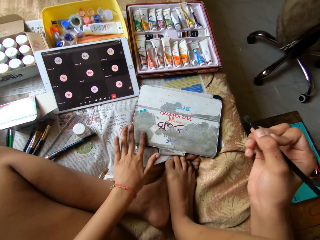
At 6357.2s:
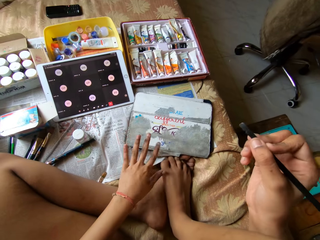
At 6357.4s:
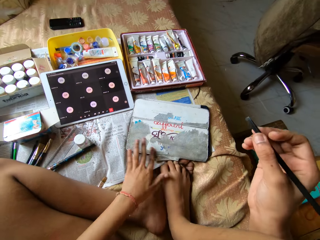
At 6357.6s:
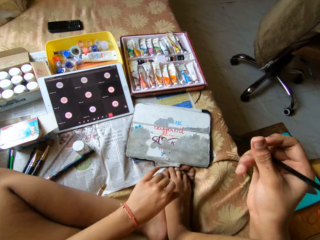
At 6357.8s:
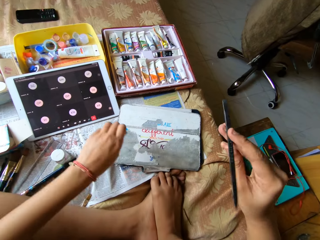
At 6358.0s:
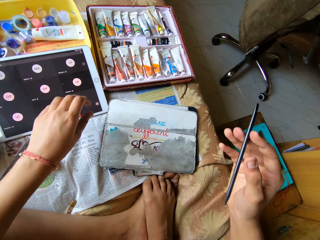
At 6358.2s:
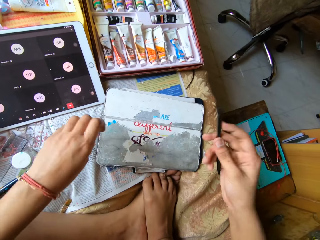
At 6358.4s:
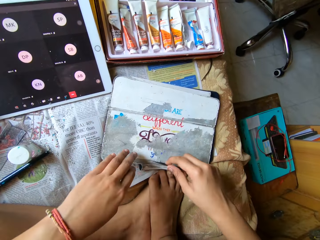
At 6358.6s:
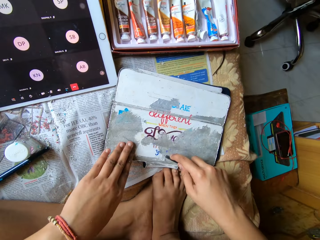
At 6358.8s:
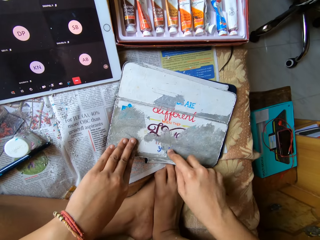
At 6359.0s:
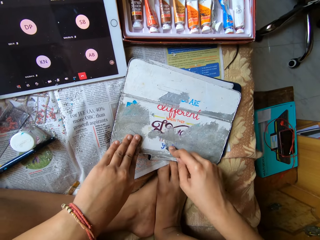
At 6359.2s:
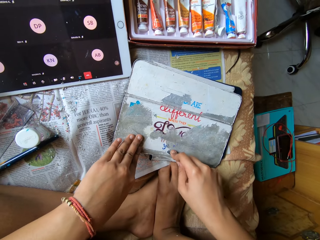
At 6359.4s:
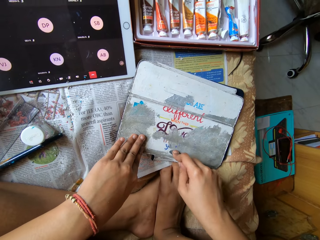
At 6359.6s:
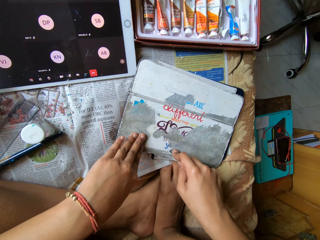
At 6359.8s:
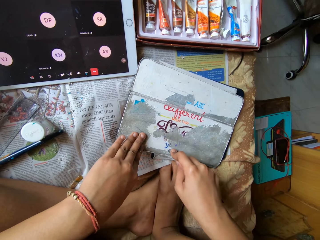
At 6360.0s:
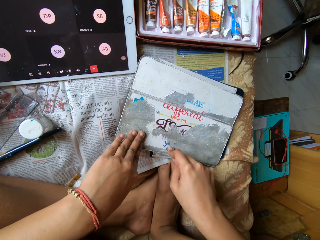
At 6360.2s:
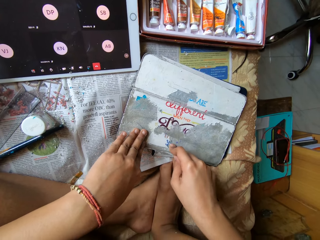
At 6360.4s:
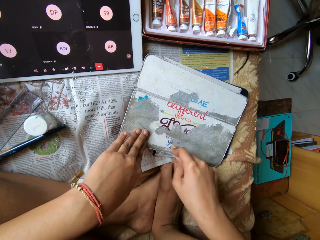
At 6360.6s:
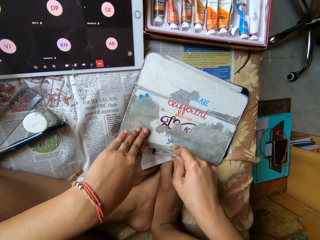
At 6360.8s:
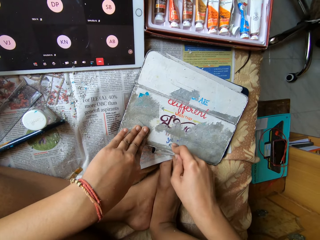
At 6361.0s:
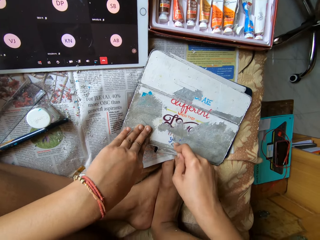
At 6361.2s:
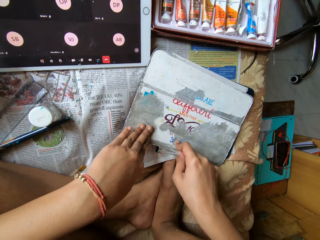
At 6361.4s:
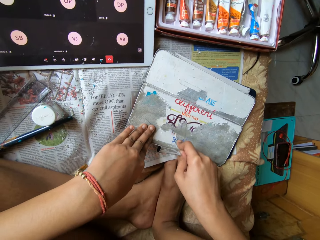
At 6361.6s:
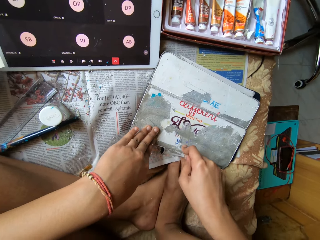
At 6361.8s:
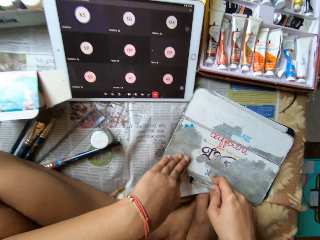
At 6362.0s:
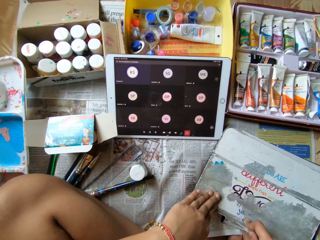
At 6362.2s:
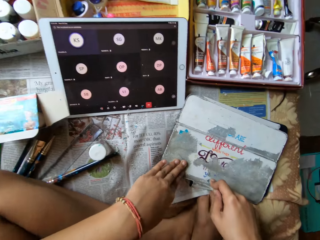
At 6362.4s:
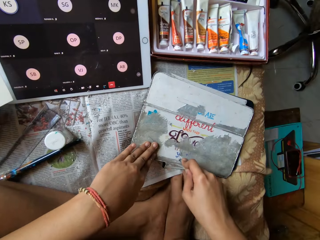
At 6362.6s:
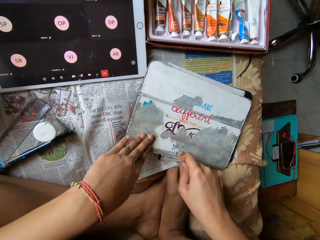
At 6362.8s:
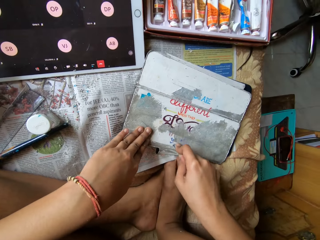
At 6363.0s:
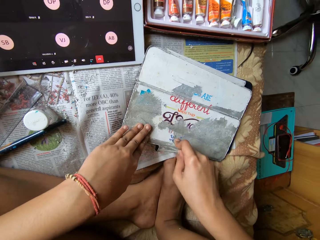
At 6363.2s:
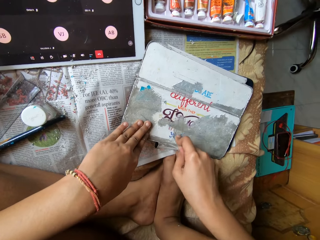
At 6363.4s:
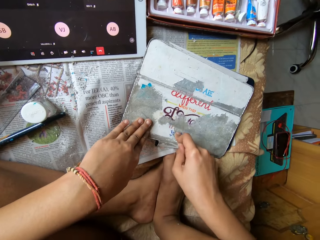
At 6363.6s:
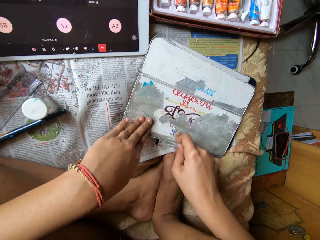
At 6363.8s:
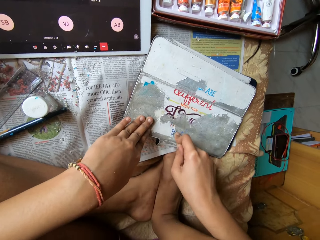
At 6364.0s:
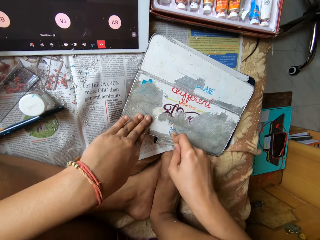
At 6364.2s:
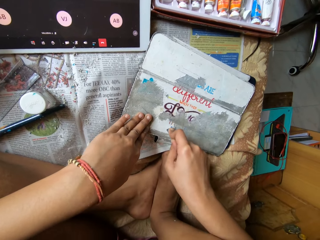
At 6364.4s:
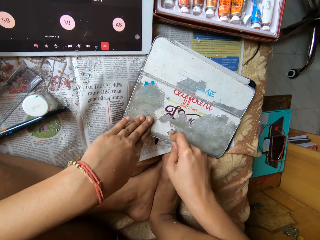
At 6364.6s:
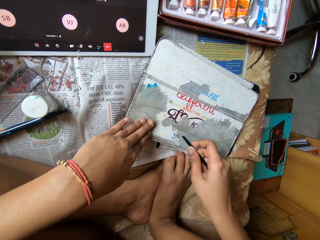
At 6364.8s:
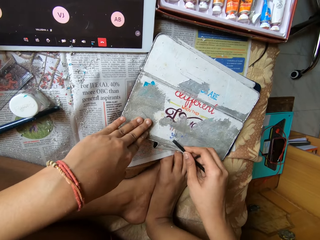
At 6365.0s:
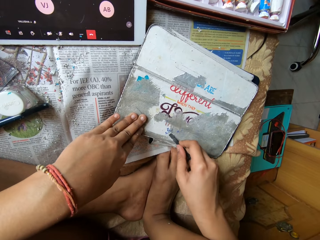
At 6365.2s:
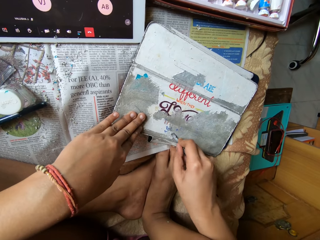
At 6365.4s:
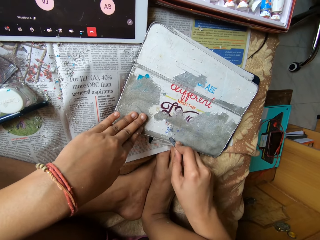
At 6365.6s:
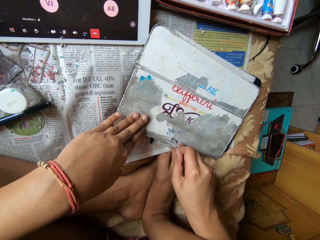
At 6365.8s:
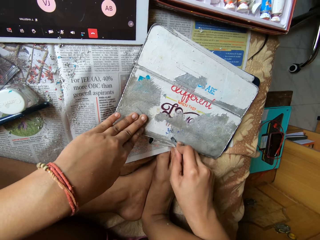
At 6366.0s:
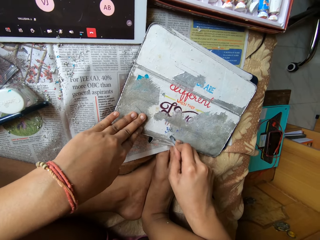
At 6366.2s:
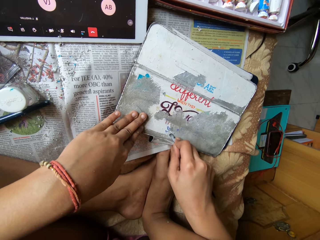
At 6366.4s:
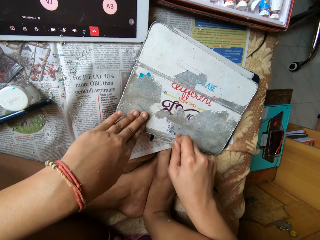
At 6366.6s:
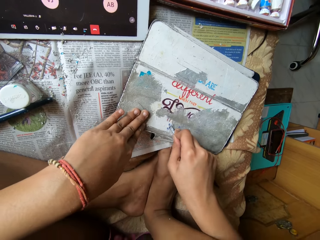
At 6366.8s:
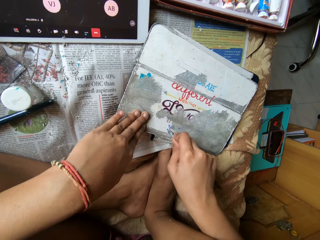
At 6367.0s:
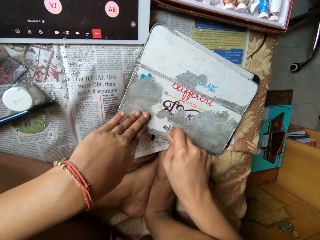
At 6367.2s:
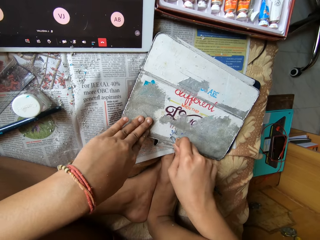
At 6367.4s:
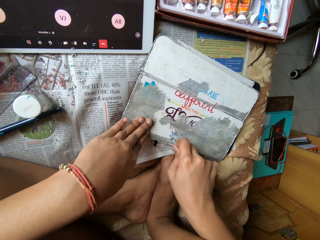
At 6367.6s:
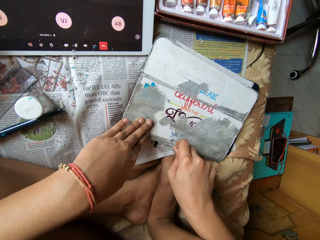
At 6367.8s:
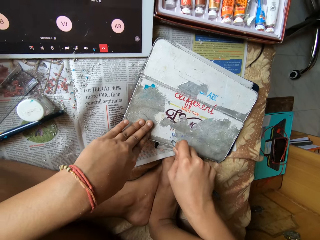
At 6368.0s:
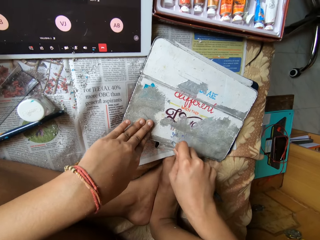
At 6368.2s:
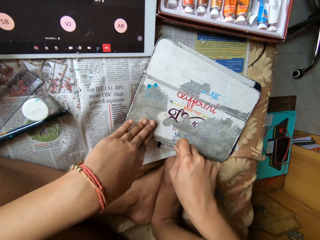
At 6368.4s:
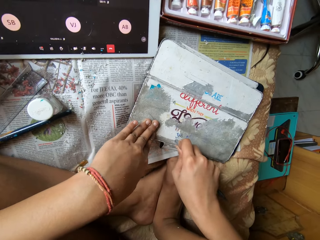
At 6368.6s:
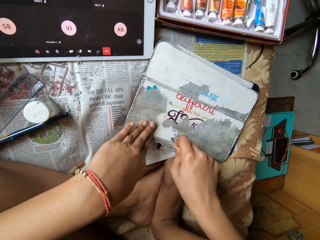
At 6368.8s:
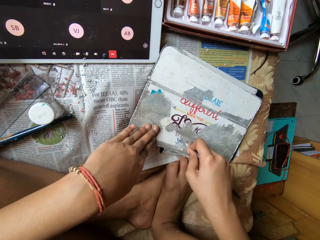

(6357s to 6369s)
The camera wearer dusts the peeled paper off the diary with her left hand. She scrapes off the paper from the diary with the pen in her right hand. She holds down the diary with her left hand. She scrapes off the paper from the diary with the pen in her right hand.

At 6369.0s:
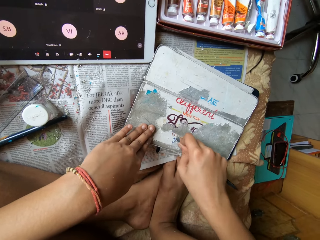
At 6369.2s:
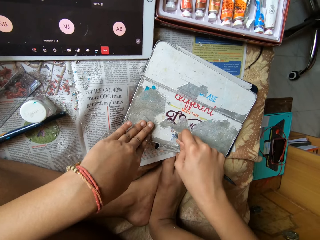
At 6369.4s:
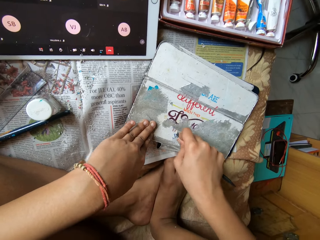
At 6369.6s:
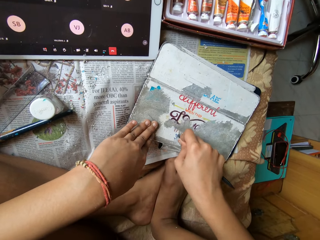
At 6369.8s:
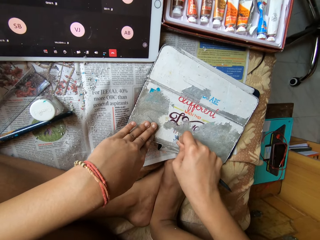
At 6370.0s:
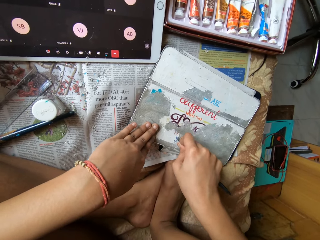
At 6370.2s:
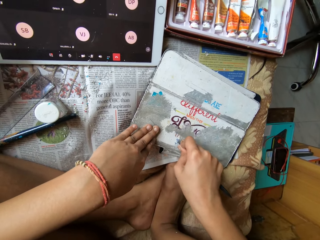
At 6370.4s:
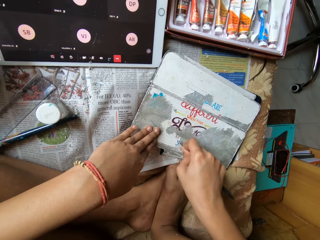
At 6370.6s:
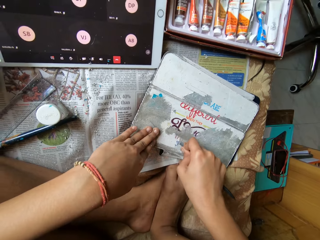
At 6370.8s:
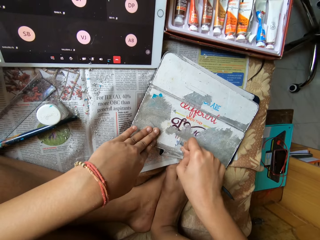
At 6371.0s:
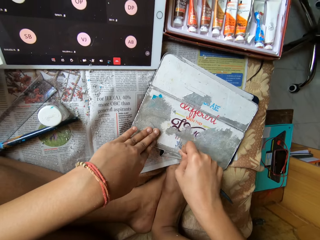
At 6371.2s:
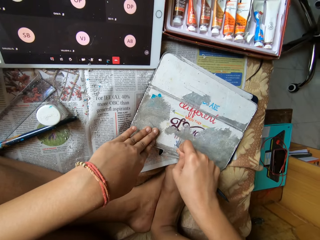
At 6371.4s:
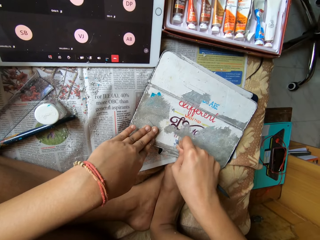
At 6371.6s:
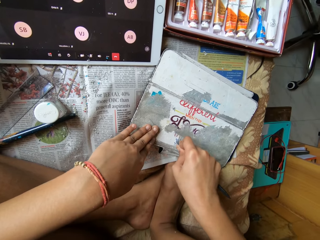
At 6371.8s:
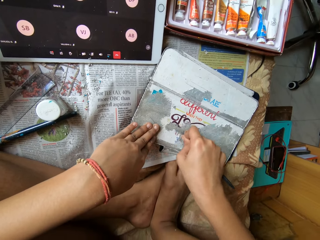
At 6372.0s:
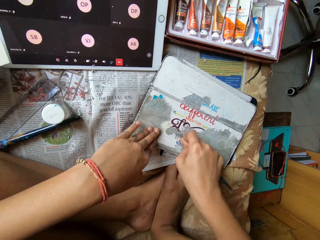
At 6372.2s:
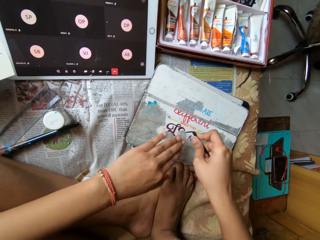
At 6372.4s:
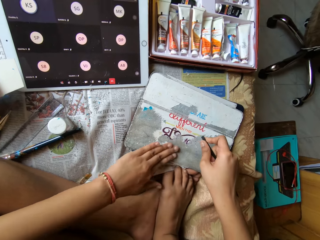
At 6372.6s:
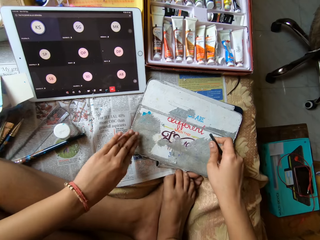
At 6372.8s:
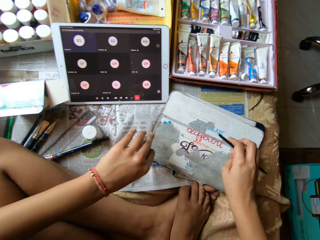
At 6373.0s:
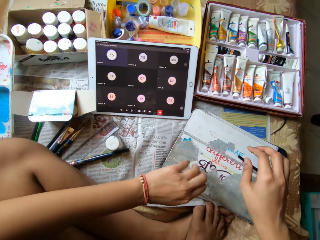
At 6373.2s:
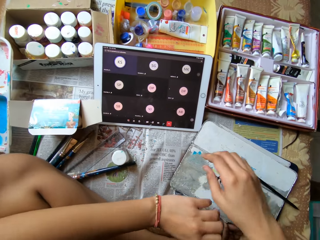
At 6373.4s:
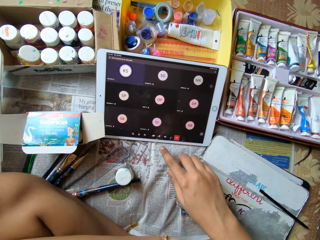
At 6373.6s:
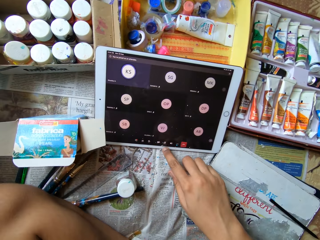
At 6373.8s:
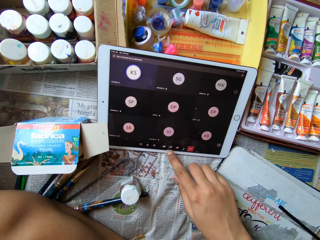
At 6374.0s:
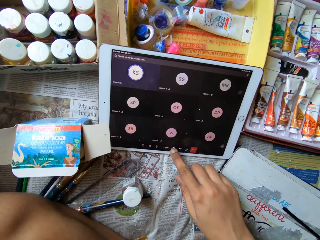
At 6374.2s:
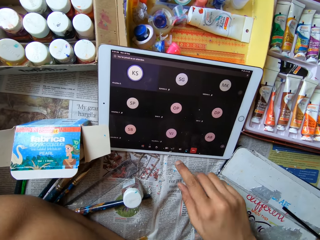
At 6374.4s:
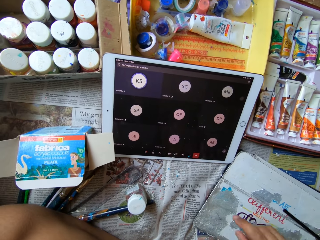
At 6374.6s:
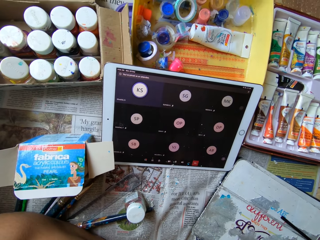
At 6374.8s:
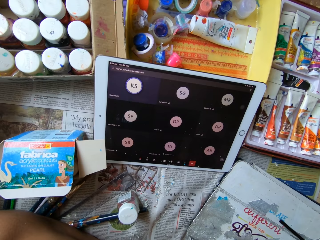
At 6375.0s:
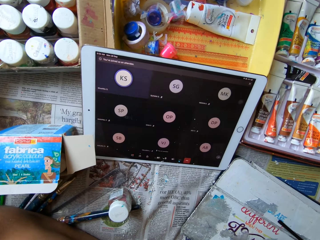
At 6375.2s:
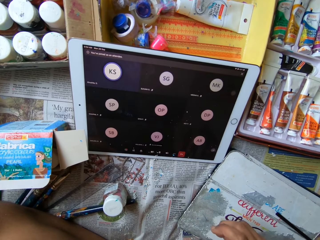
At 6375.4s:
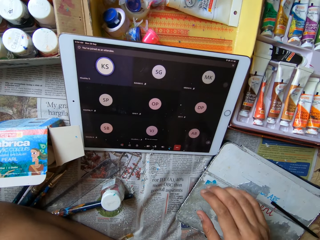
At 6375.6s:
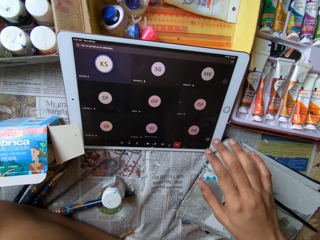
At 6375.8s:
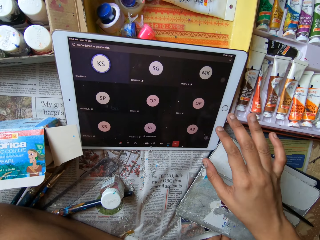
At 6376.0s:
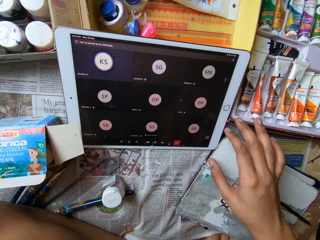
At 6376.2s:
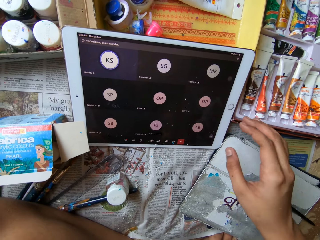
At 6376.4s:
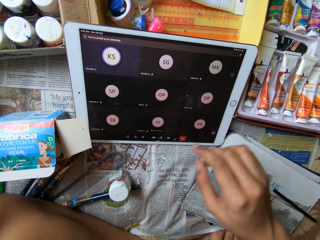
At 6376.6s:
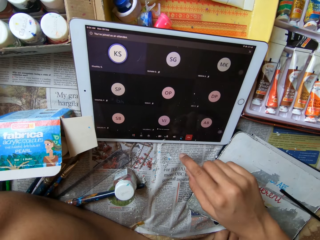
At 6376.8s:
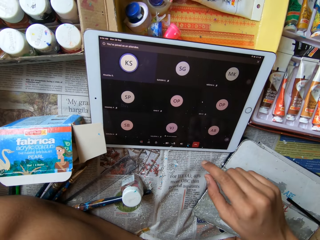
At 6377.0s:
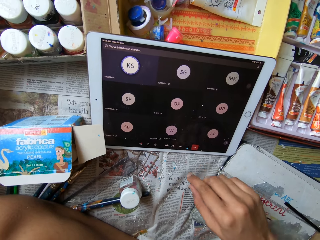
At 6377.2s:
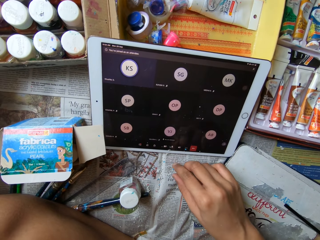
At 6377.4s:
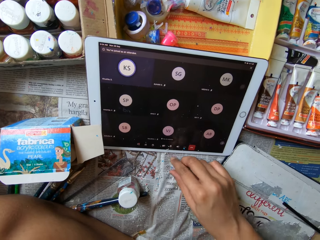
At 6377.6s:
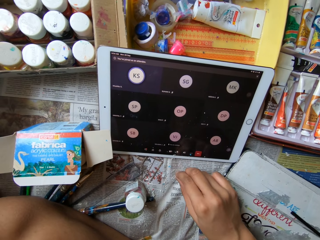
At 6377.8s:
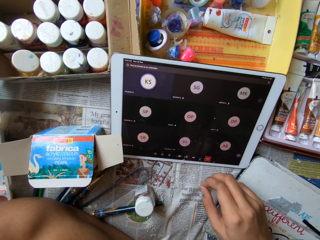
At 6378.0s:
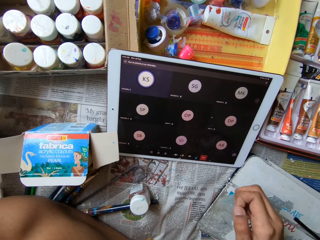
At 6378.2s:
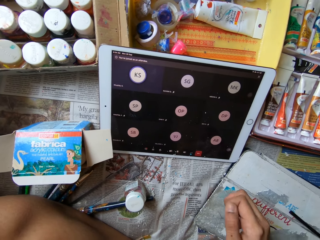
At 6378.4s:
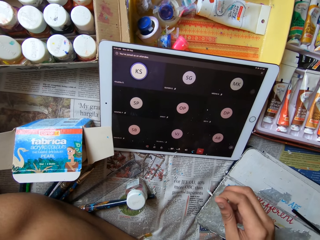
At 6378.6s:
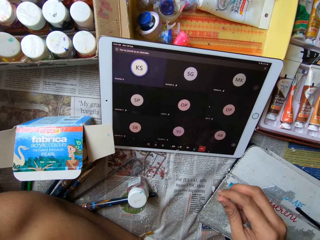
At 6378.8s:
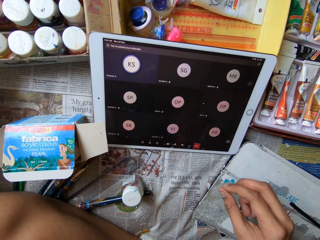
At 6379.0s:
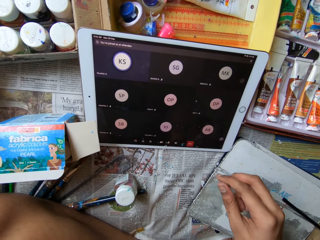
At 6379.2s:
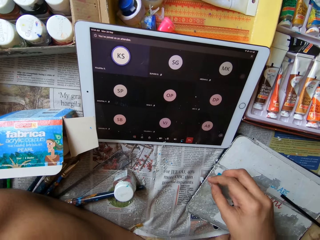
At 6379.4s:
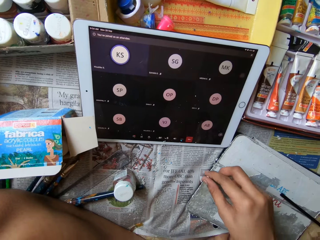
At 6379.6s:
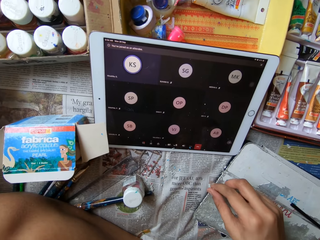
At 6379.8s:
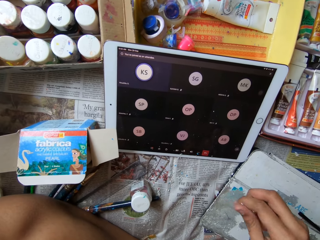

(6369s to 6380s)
A woman talks to the camera wearer and a group of people through a tablet. The camera wearer dusts the peeled paper off the diary with her left hand. She drops the pen on the diary with her right hand. She taps the tablet screen with her right index finger. She converses with the woman through the tablet. She picks up the peeled paper from the bed with her right hand. She throws the peeled paper on the bed with her right hand.
